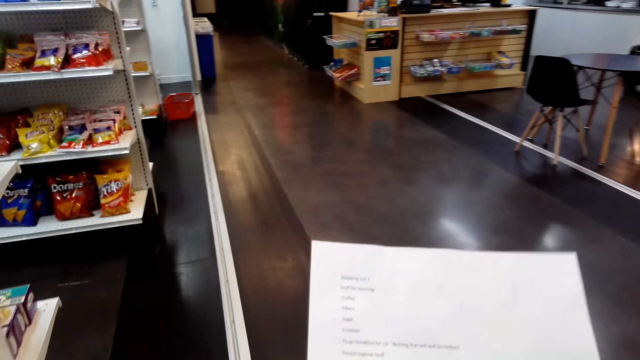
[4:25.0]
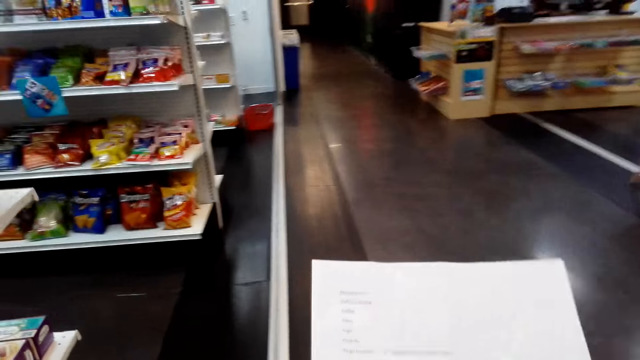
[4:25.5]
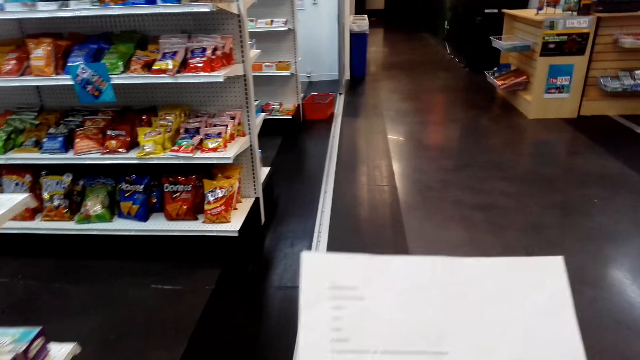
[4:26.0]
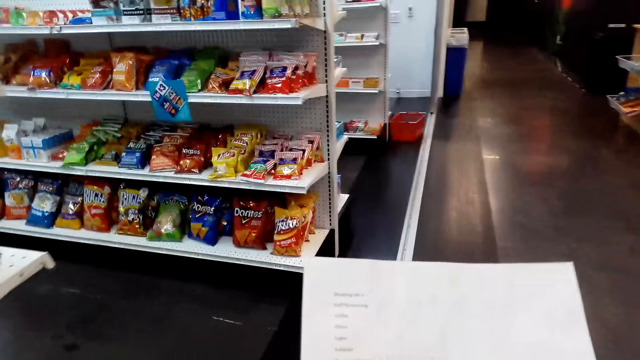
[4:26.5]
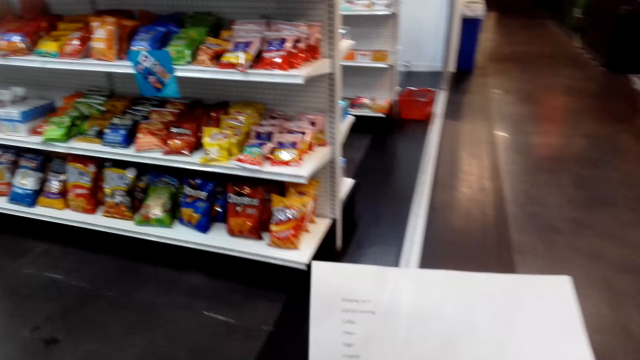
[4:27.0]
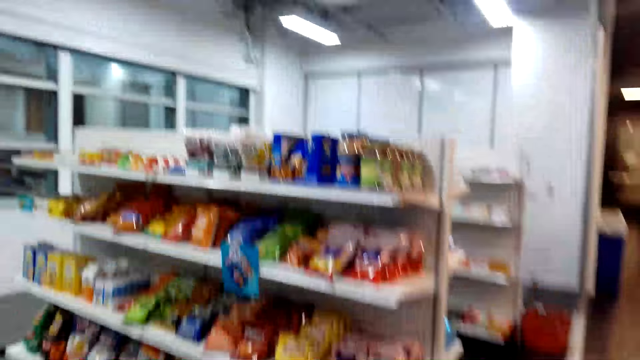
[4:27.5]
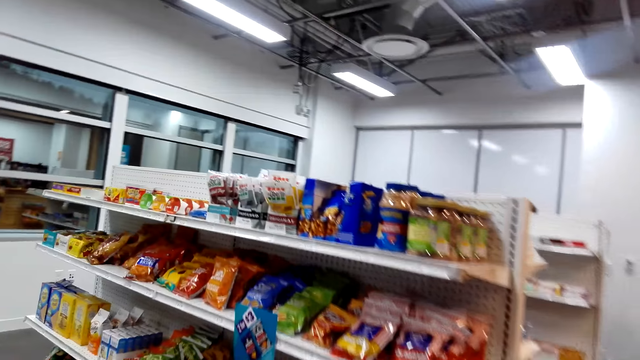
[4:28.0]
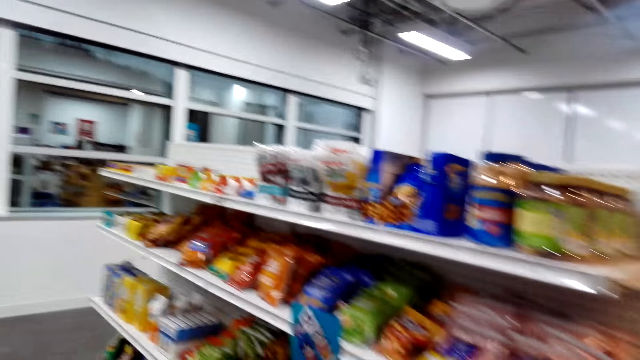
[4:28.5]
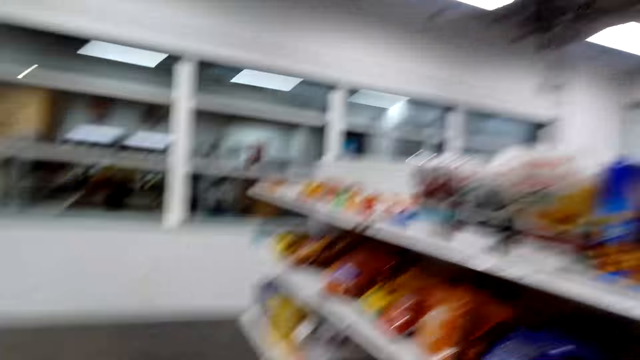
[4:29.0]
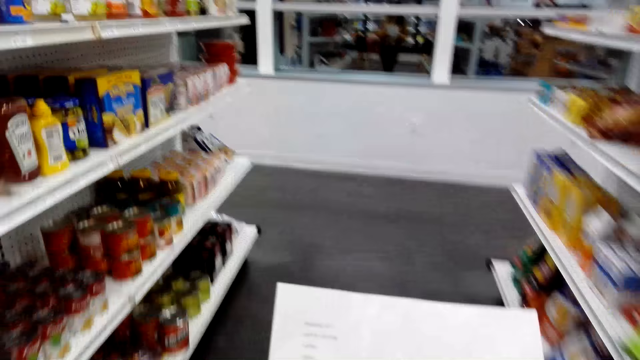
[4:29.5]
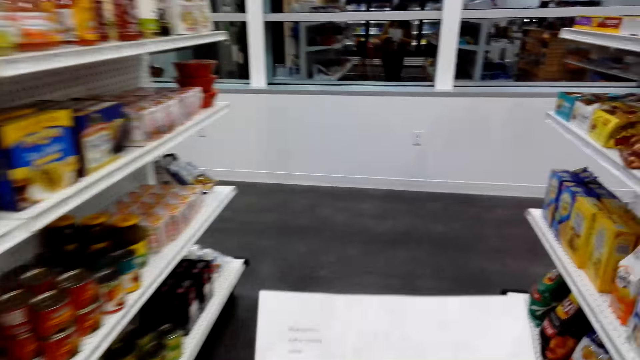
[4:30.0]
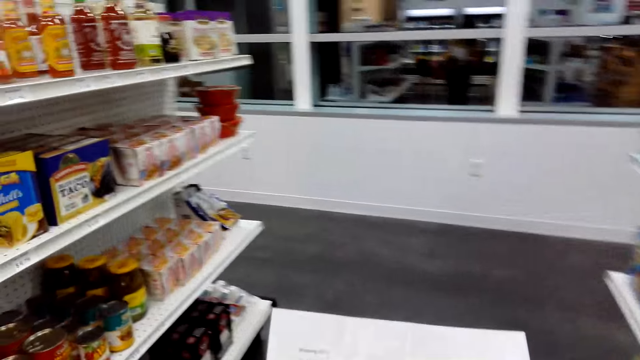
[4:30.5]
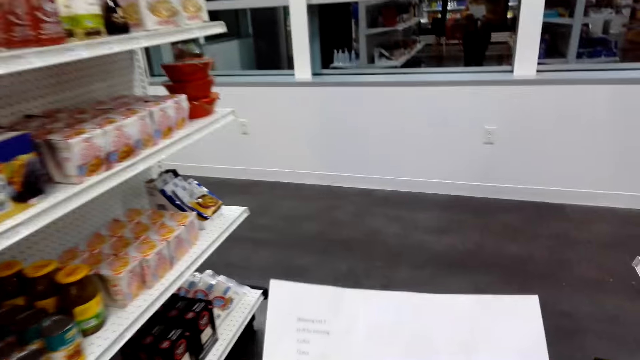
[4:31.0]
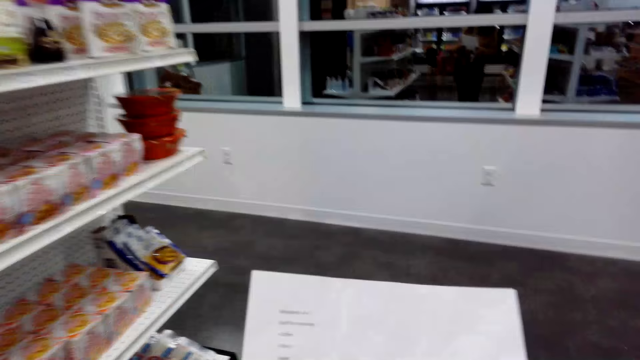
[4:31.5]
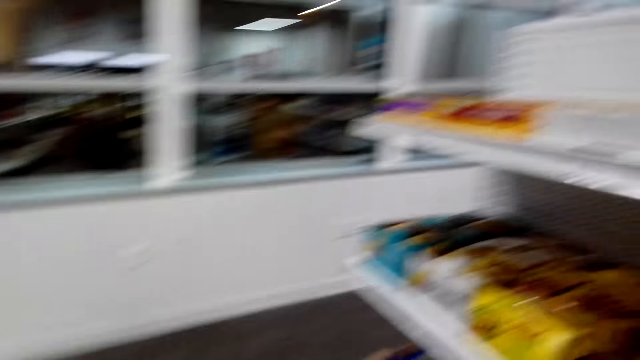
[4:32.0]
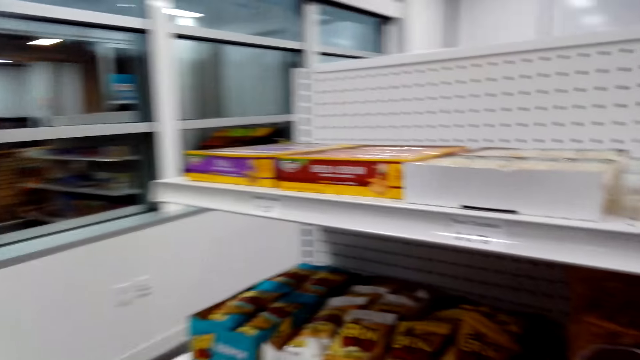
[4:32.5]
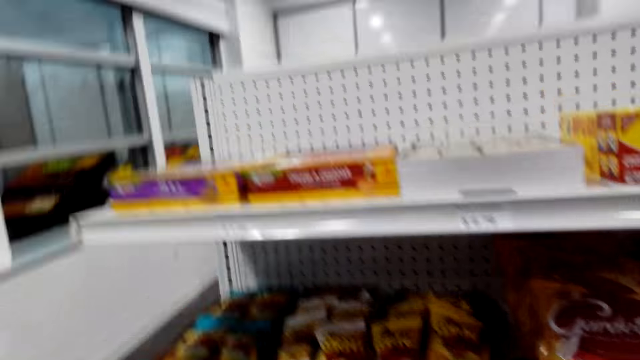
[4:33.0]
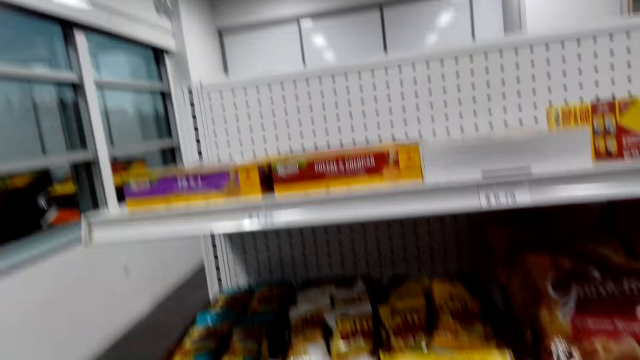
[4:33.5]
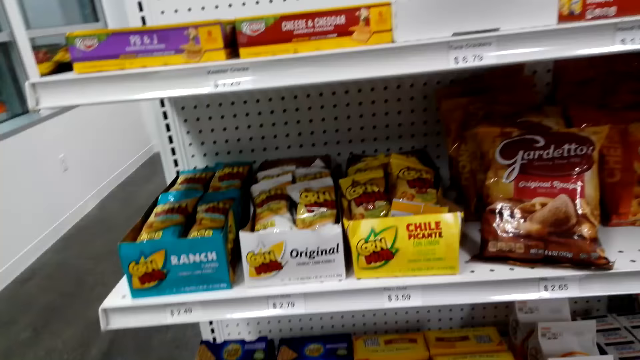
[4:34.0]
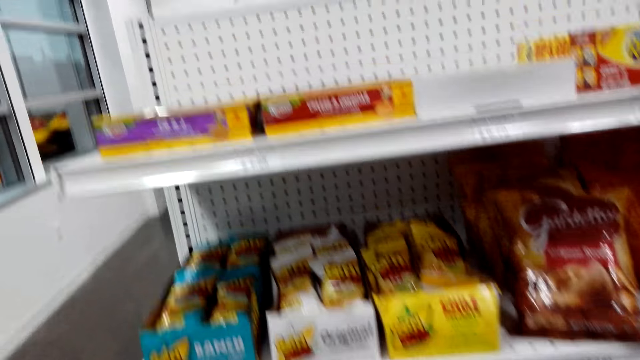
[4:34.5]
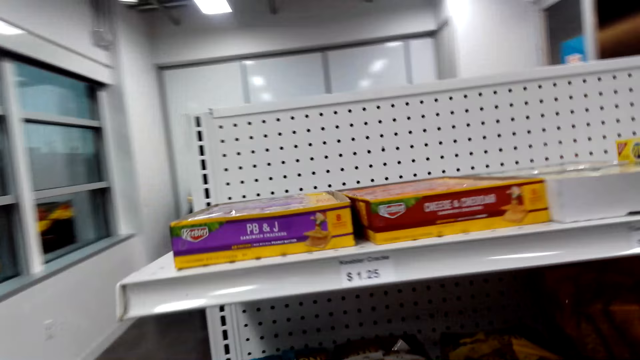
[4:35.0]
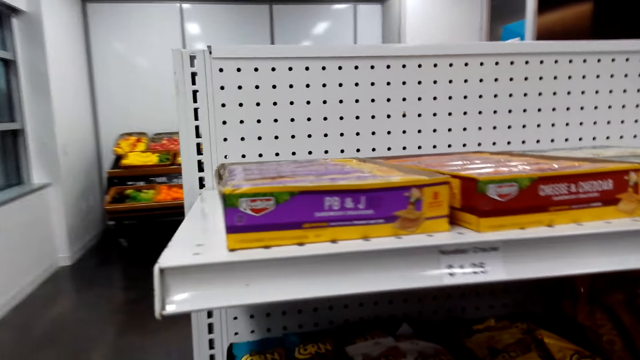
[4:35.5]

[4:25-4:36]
The camera wearer looks at the shelves.

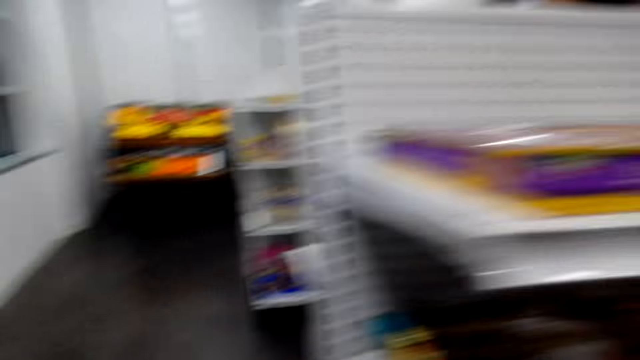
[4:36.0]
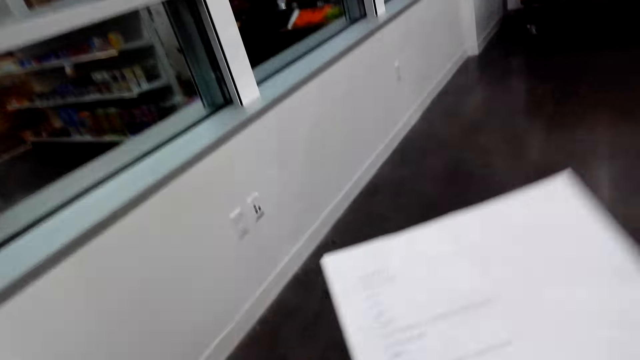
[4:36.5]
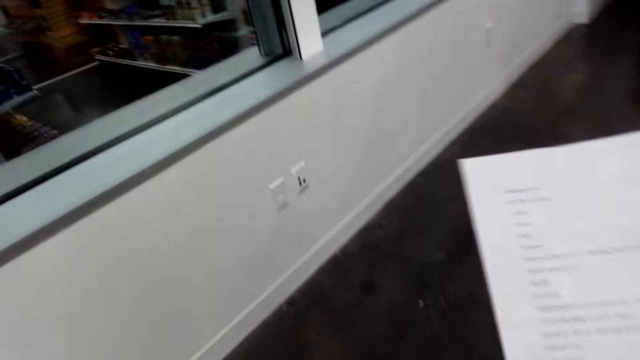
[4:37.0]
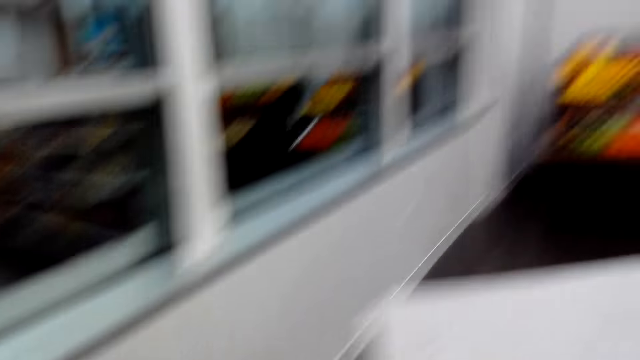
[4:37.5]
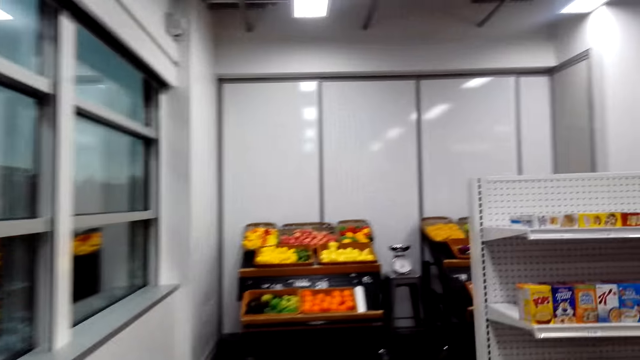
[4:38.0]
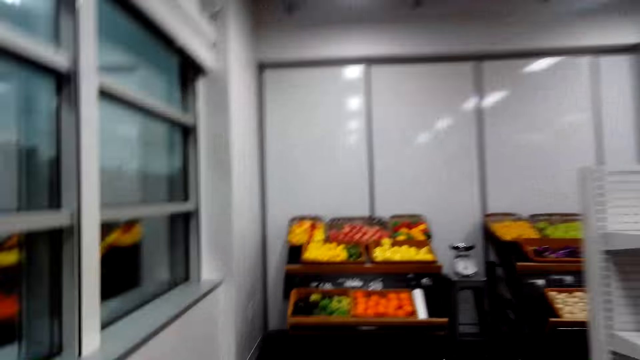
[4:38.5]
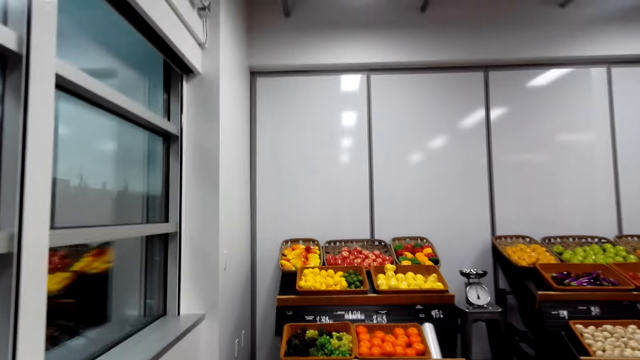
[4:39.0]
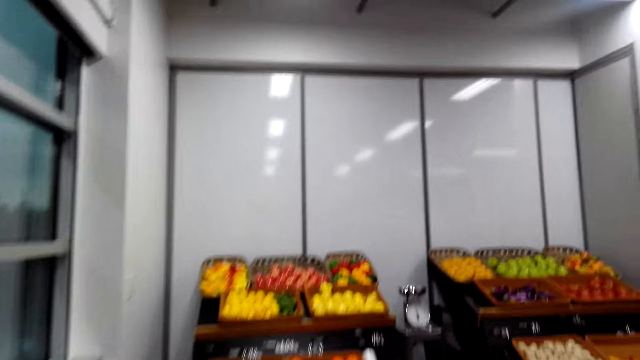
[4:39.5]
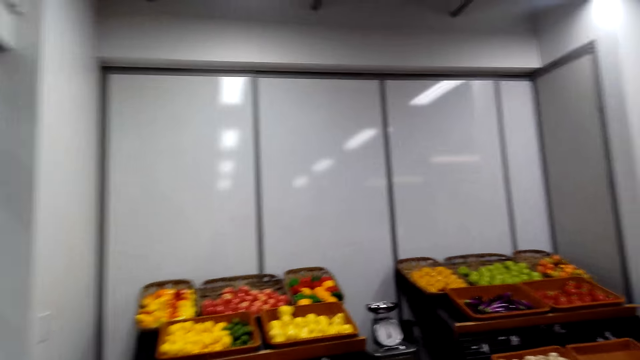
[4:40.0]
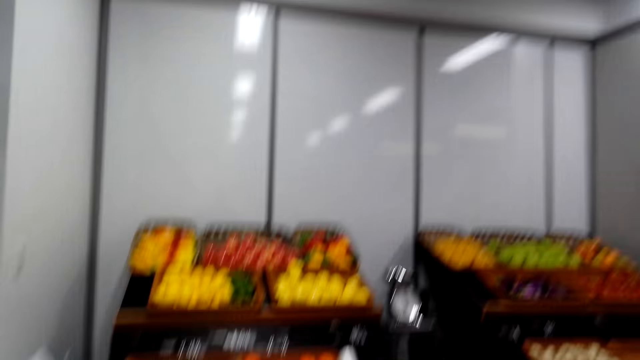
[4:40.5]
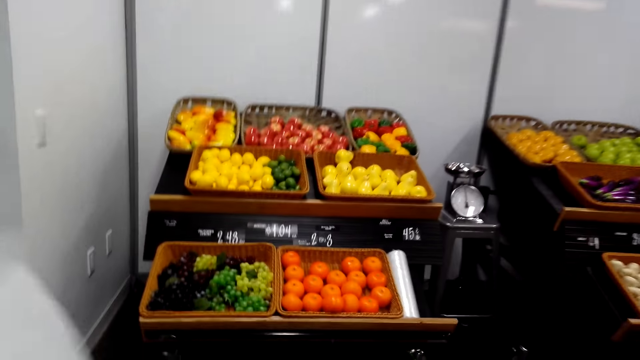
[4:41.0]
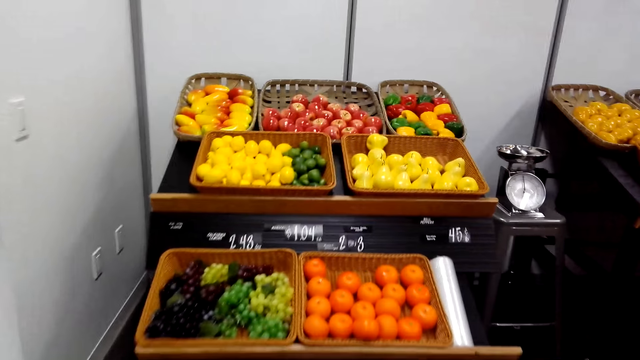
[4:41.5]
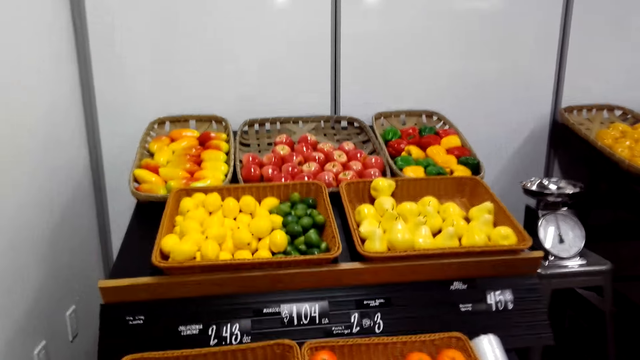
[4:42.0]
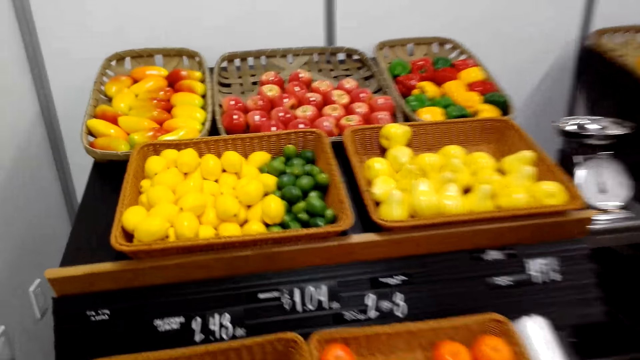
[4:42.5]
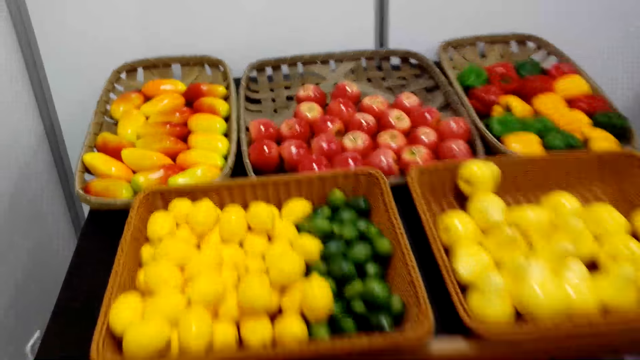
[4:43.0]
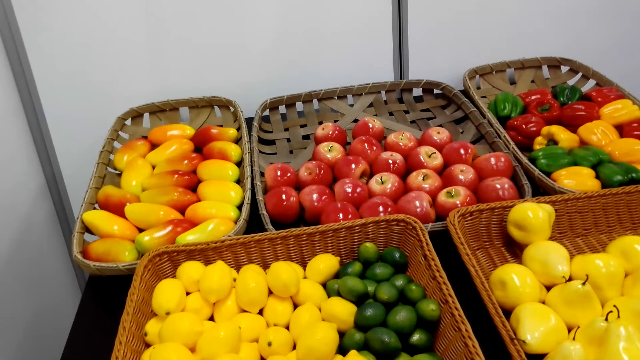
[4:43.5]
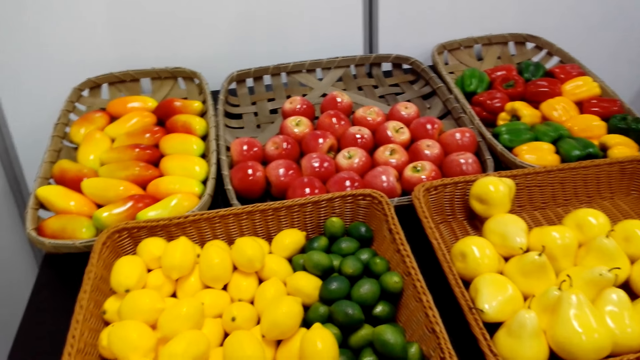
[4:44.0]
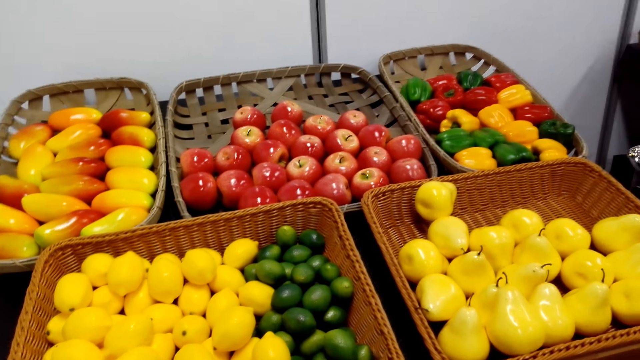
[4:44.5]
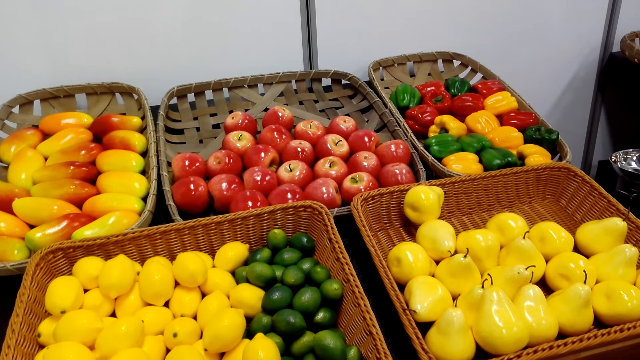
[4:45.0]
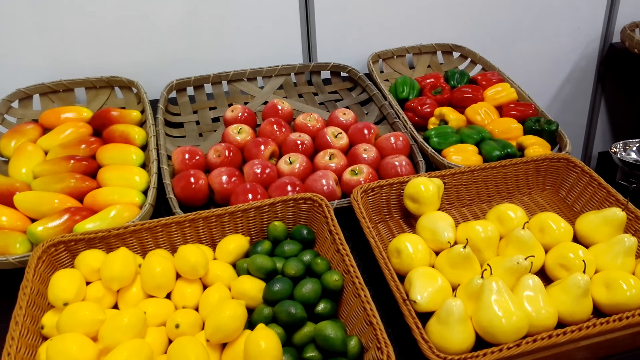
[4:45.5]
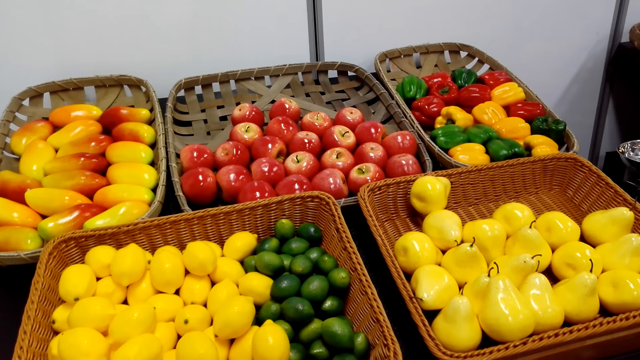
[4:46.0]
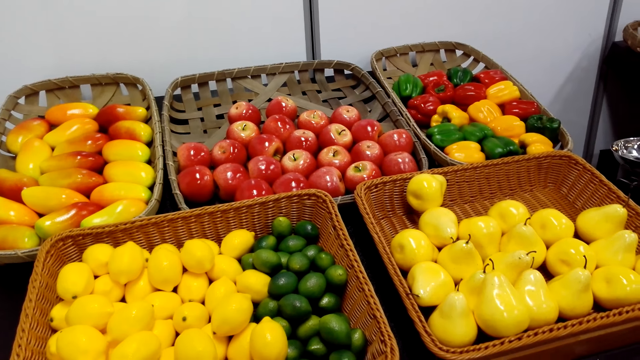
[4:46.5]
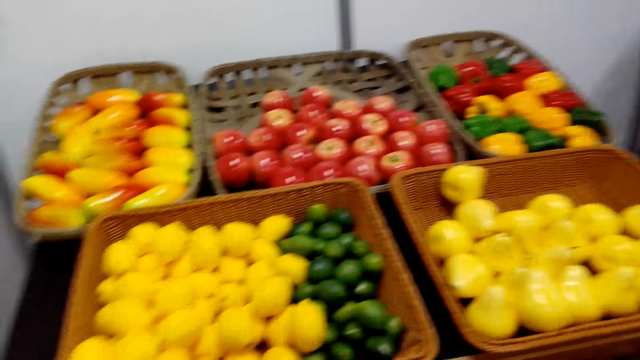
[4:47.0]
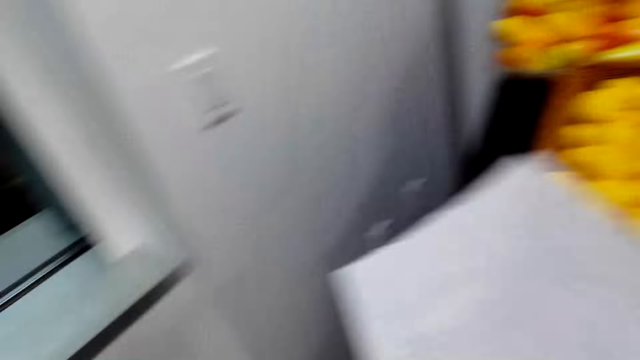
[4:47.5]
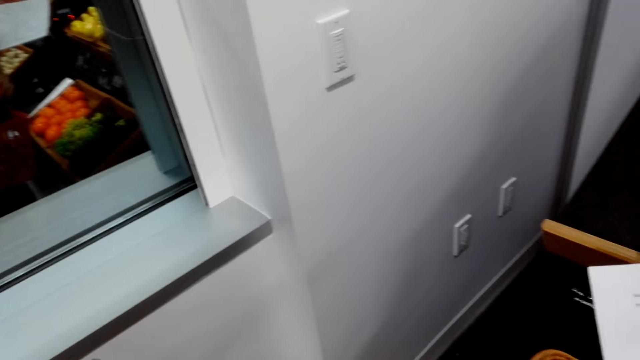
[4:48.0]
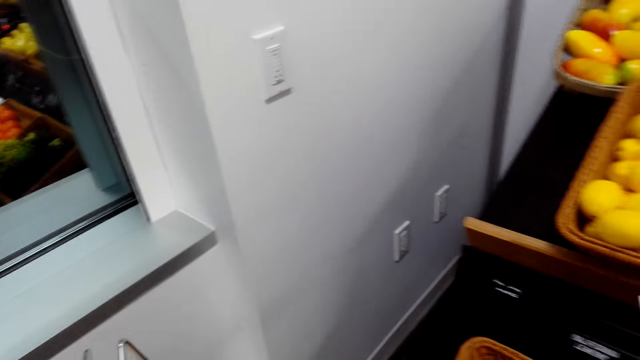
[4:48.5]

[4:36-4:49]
The camera wearer walks. They look at the fruits. They look at the fruits again.
